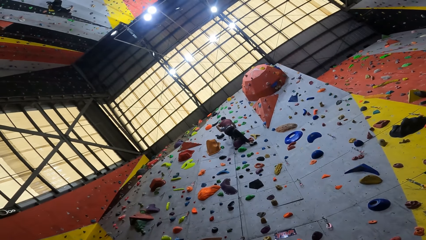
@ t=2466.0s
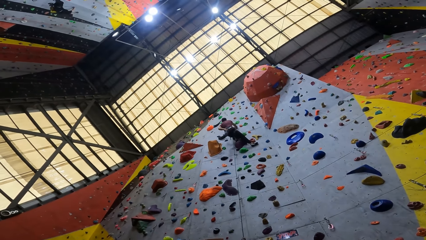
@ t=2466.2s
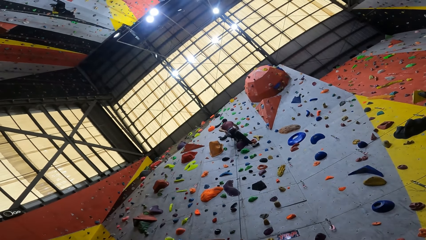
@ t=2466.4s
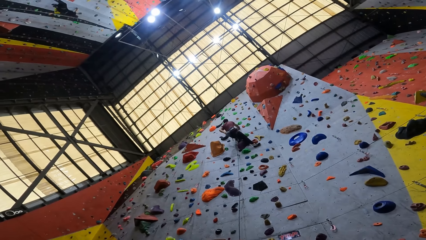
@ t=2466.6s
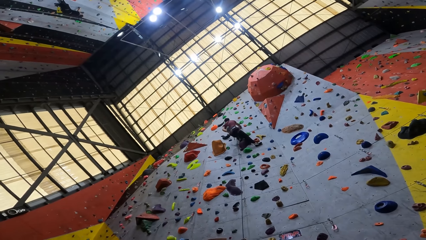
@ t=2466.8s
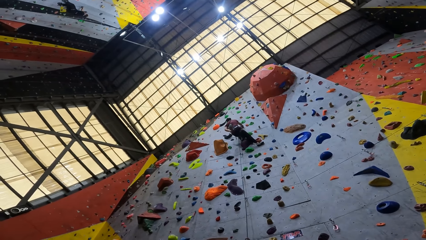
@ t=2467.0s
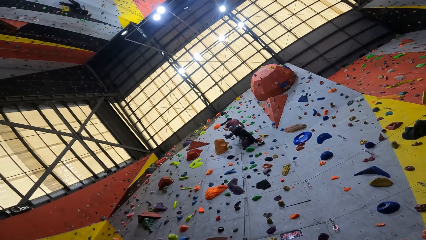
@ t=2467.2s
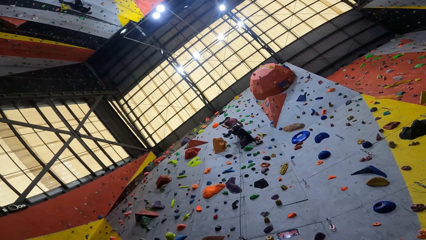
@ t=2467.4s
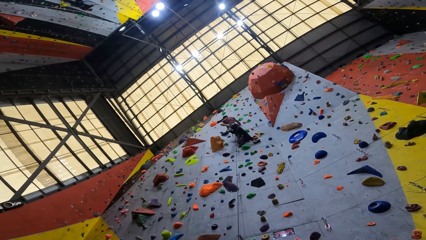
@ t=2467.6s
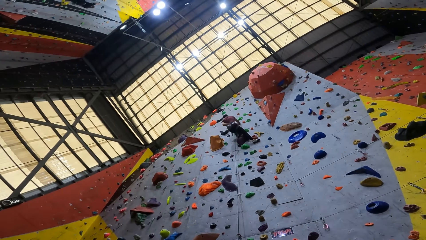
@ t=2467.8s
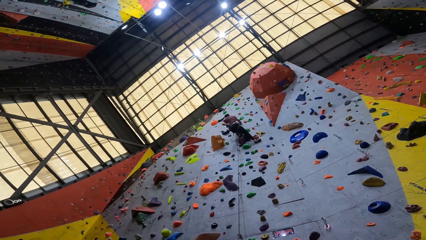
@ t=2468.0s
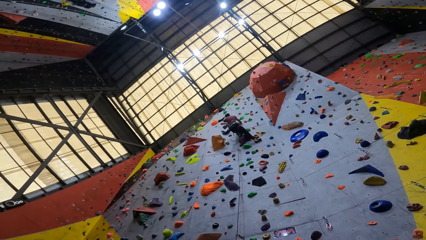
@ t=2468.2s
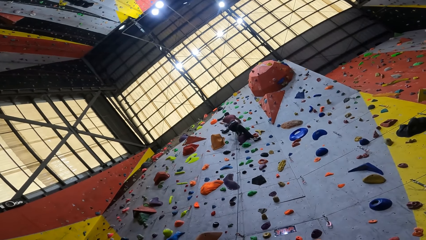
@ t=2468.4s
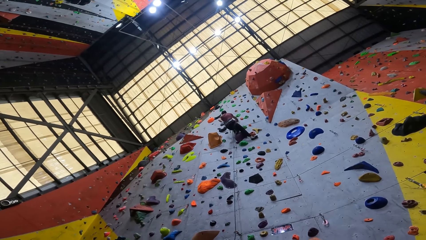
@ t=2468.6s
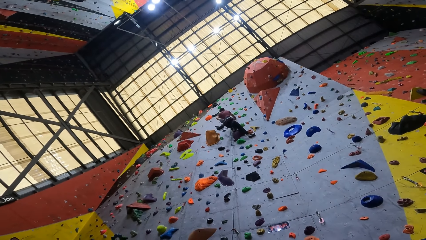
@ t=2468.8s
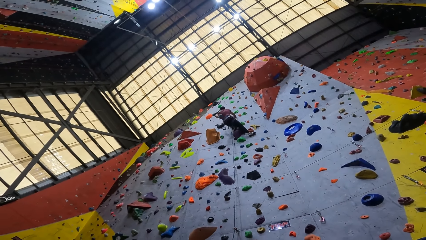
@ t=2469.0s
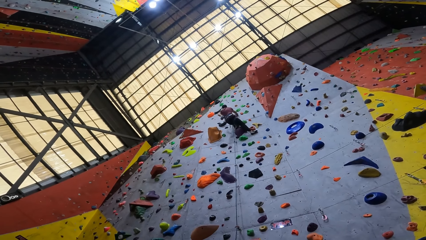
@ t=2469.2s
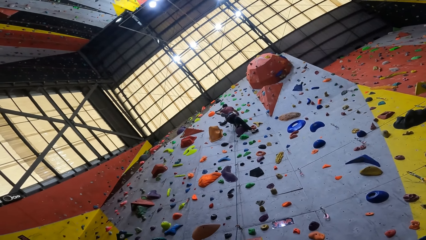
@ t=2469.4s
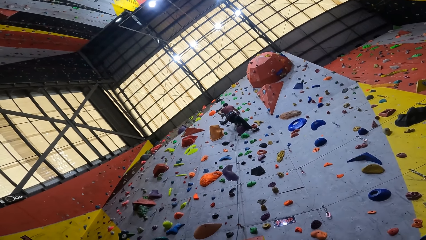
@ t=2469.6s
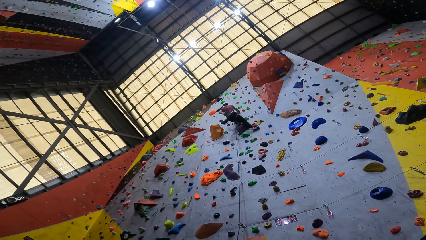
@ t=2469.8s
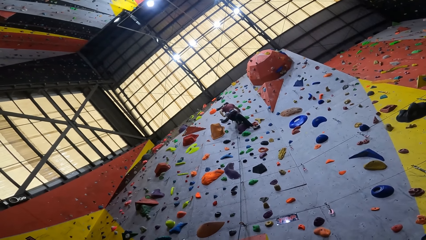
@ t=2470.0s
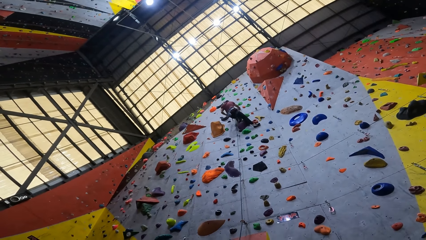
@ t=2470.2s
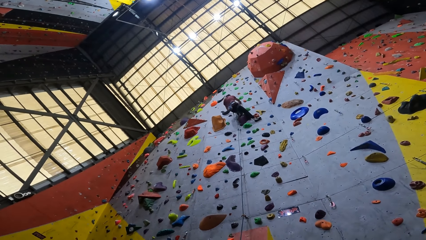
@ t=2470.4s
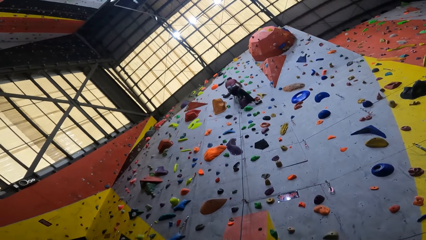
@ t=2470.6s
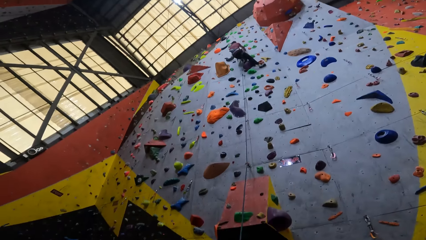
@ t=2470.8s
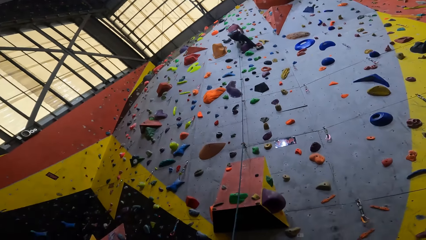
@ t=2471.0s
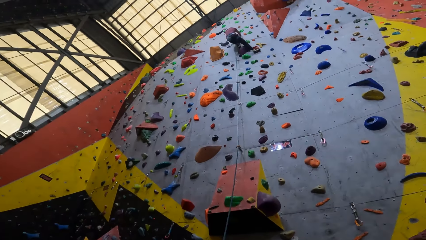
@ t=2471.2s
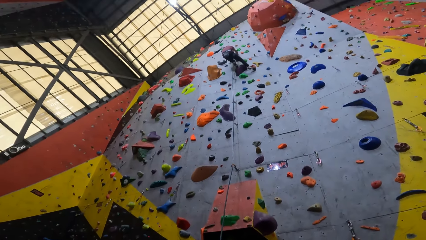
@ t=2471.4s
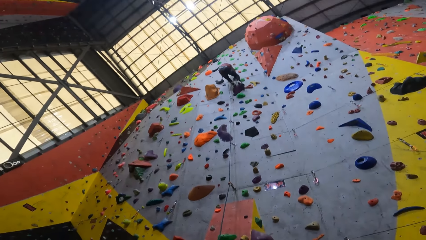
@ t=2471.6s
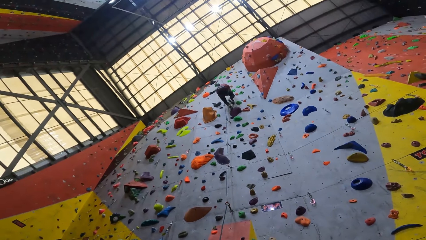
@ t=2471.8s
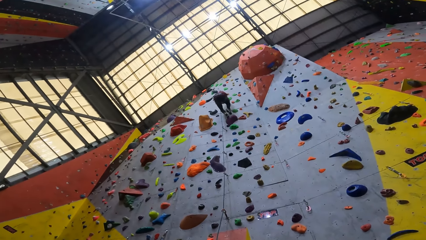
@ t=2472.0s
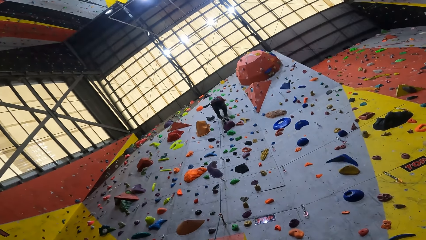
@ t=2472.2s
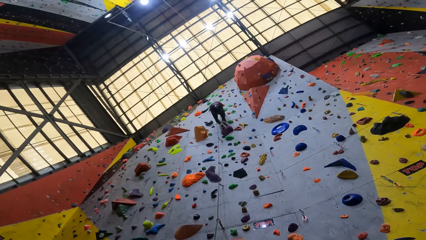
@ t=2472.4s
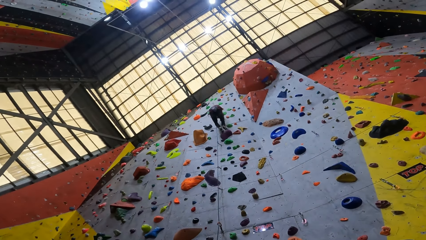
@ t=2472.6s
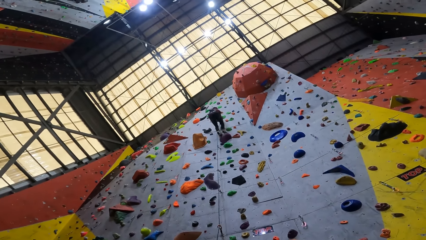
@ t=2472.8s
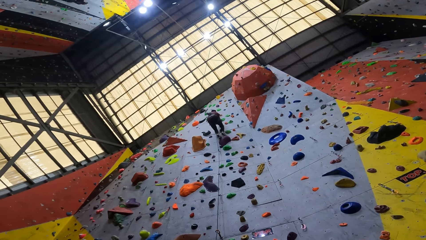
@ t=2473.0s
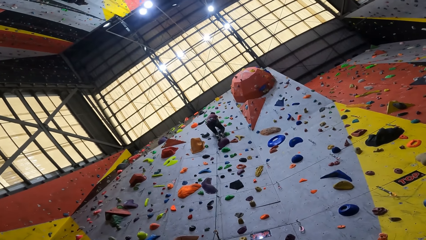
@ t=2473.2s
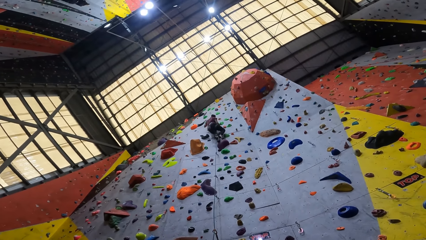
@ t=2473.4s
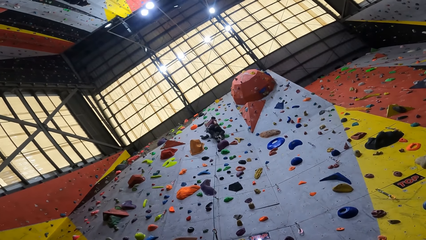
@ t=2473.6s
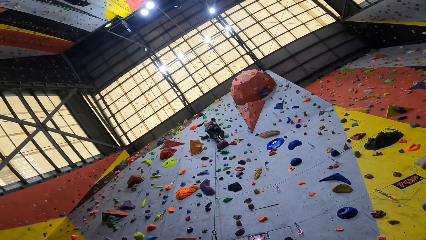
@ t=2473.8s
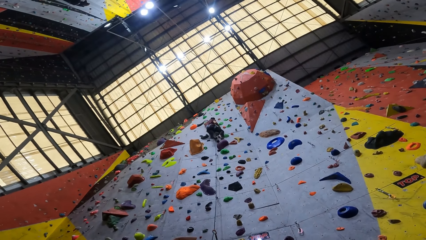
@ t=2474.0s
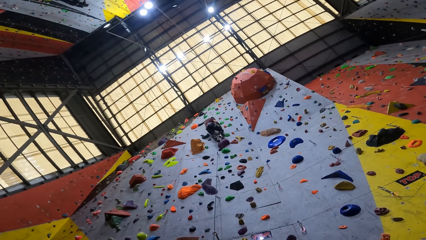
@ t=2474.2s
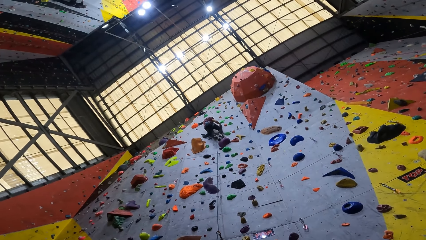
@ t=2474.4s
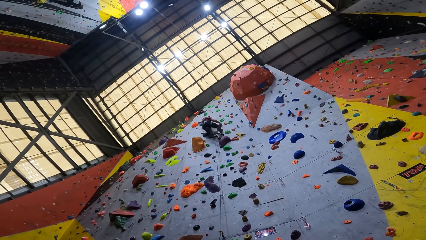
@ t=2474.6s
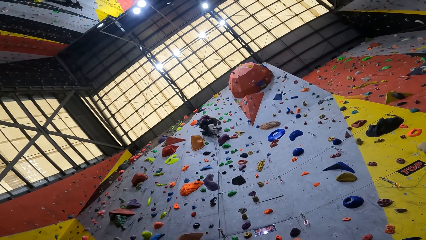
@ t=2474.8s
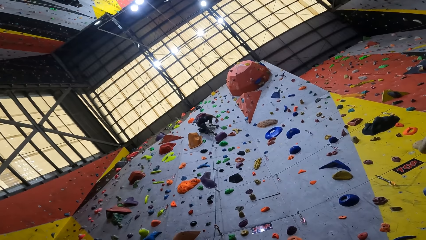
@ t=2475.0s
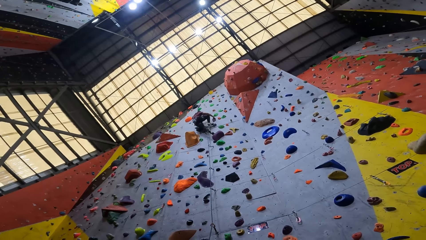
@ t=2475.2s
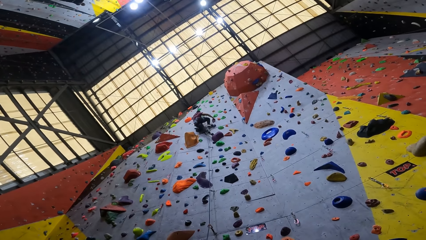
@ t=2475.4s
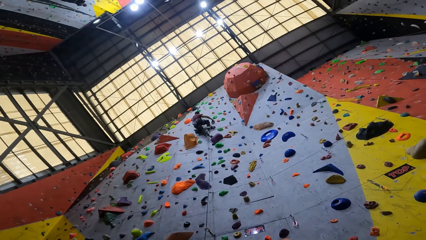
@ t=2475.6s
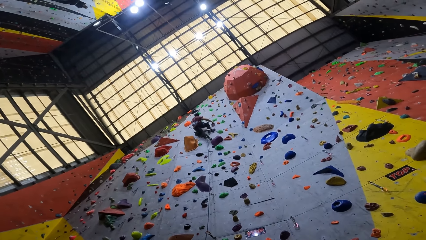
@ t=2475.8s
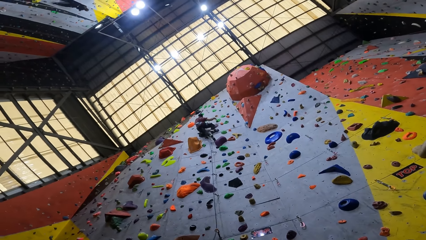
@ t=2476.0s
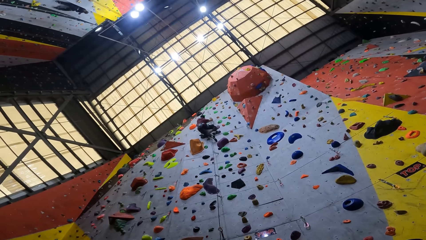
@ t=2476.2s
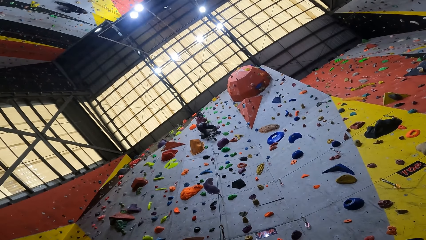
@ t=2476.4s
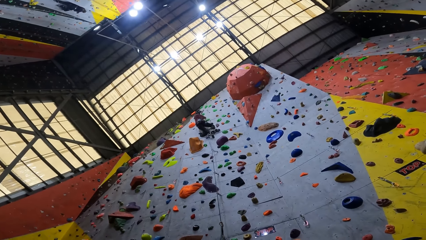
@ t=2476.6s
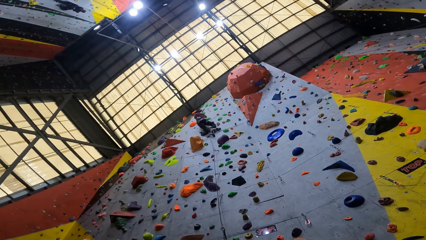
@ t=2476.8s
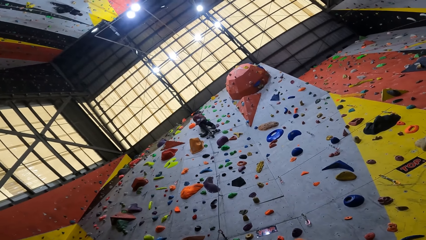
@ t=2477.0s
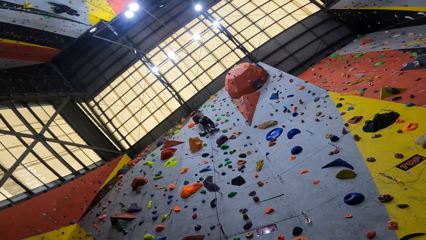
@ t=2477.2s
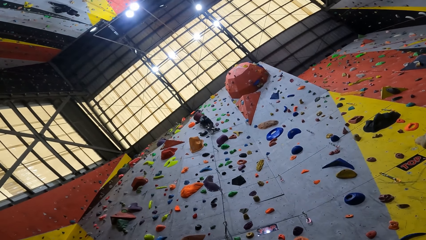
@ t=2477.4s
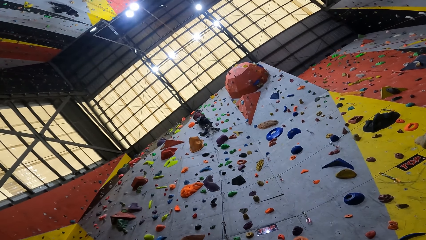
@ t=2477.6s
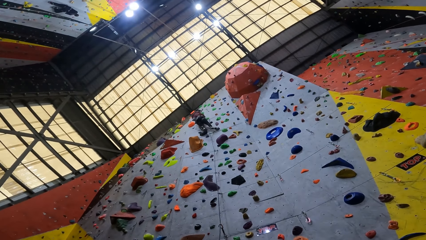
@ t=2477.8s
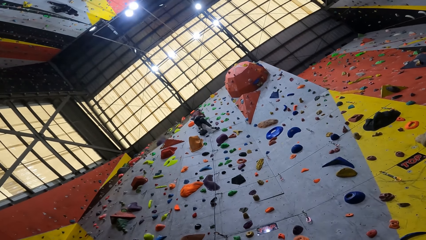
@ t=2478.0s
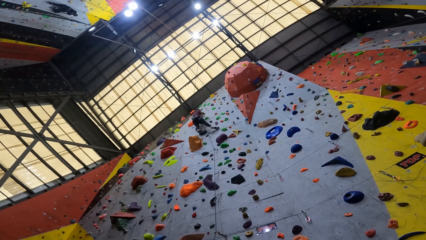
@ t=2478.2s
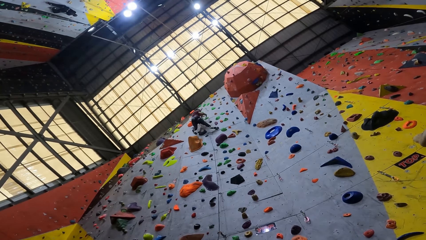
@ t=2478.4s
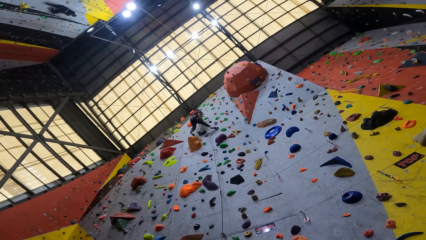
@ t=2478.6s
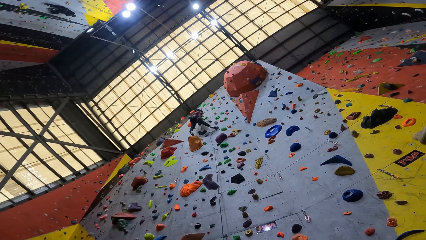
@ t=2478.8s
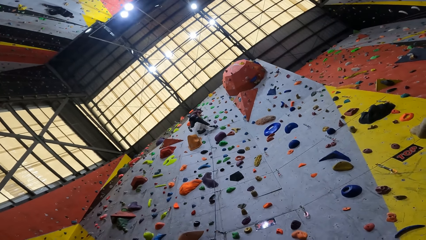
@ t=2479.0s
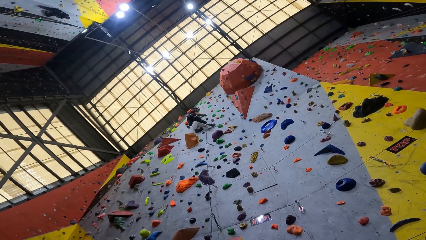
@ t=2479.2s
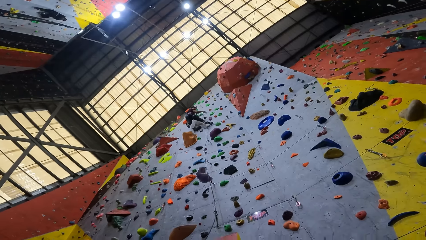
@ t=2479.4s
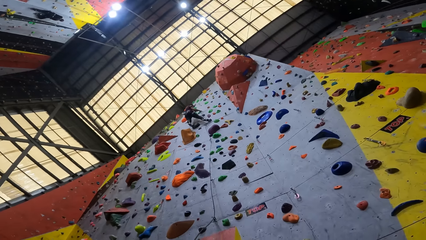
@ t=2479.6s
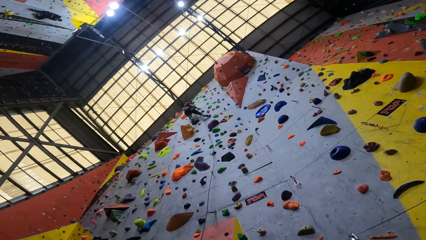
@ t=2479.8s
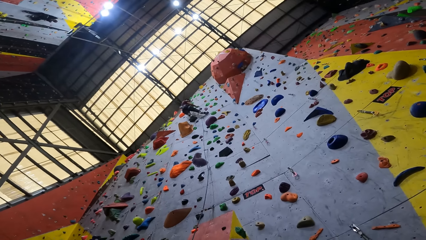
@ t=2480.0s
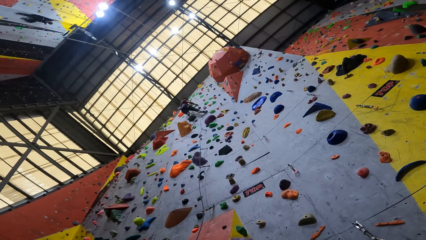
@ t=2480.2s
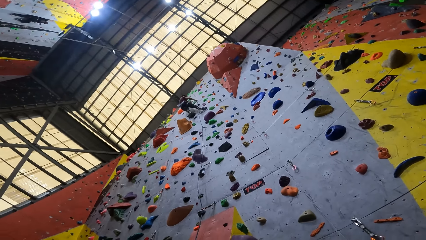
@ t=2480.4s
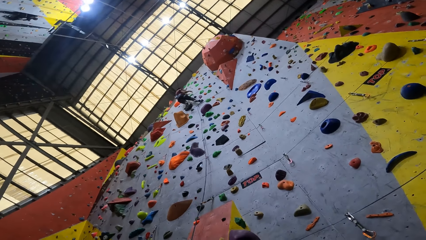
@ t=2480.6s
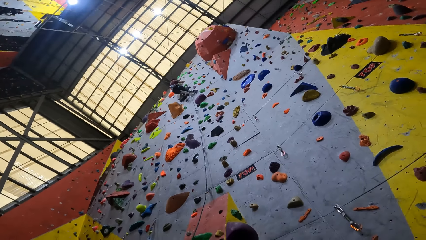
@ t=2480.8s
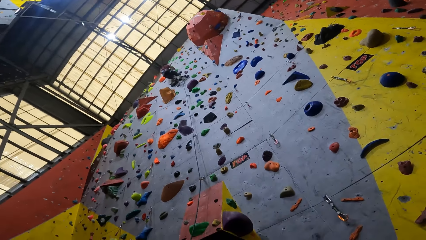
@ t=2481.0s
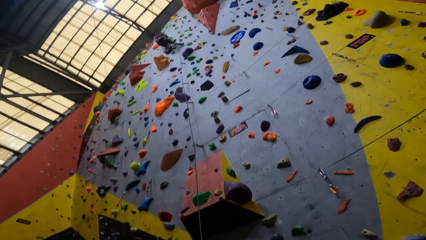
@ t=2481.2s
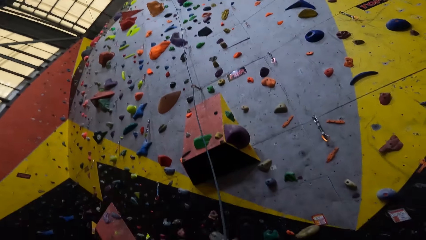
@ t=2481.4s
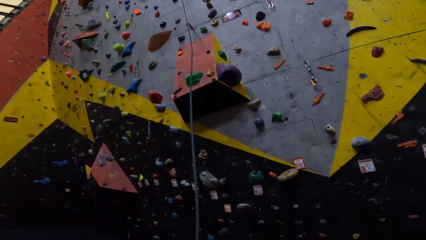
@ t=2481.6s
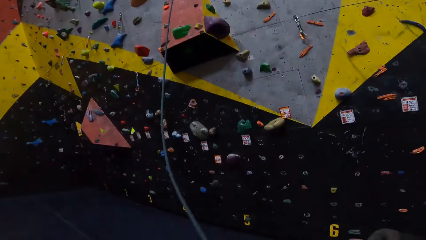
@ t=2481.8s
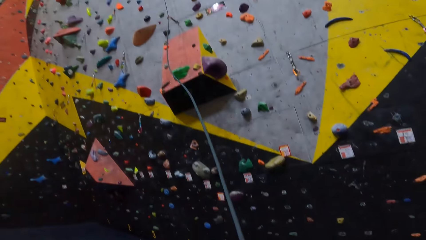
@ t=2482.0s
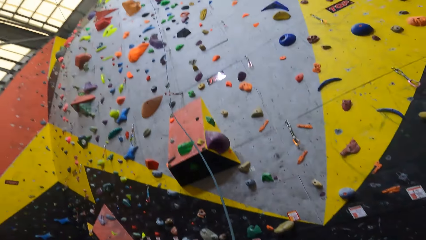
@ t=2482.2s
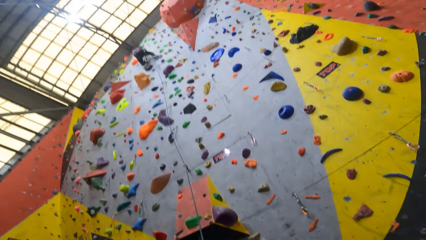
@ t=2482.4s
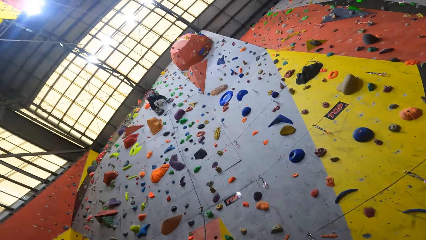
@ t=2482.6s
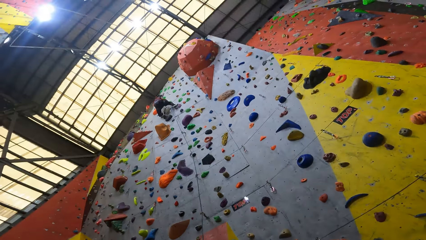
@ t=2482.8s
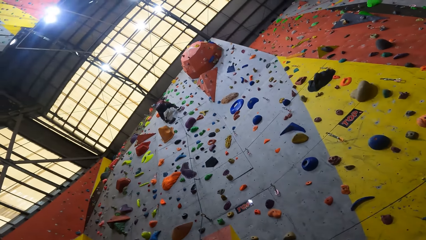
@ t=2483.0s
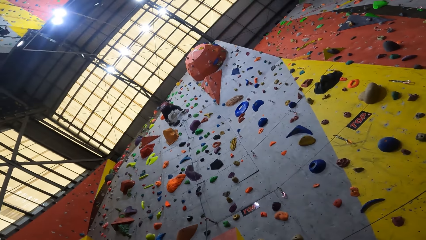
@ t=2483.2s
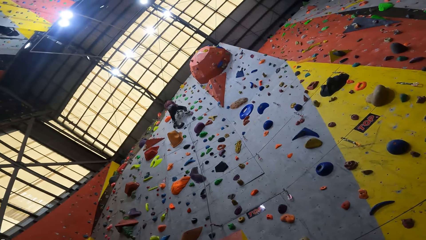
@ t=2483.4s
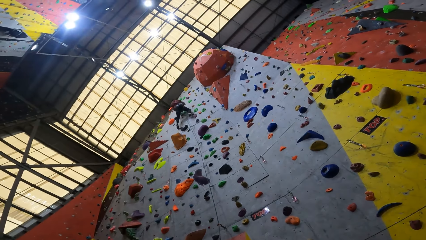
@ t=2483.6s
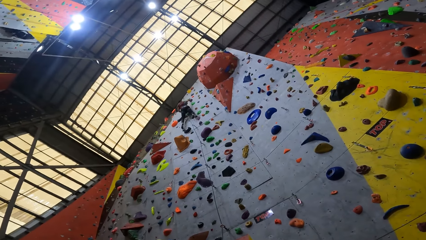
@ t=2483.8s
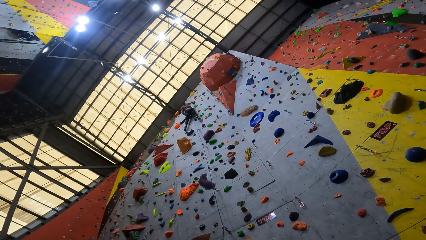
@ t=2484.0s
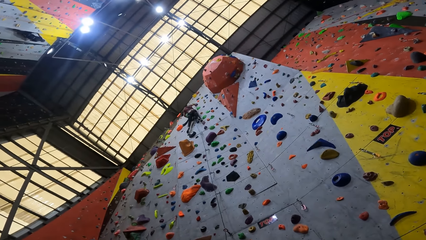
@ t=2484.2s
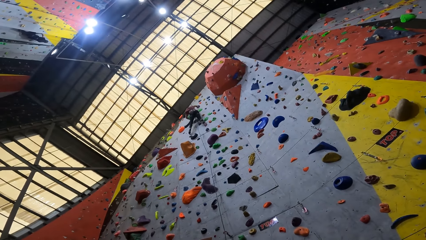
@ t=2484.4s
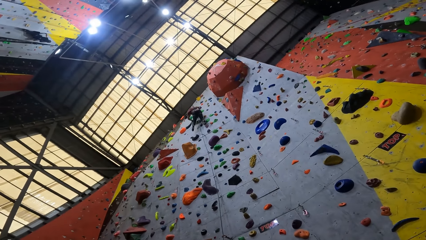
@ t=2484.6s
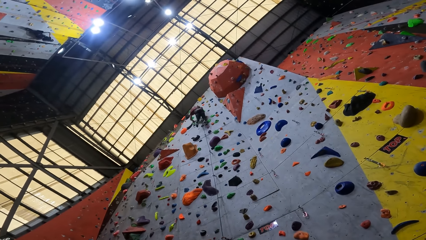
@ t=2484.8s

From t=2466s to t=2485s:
The camera wearer looks down. They look up at the man. They look down. They look up at the man.
